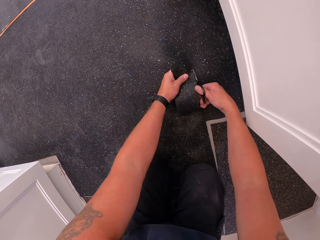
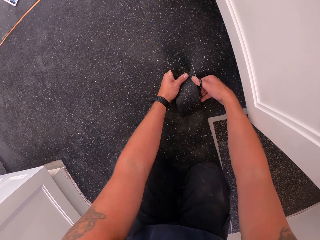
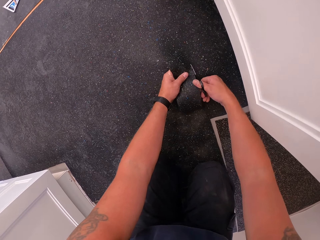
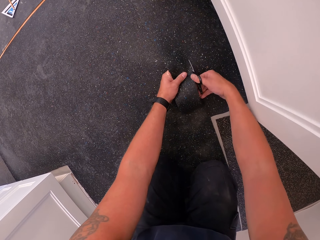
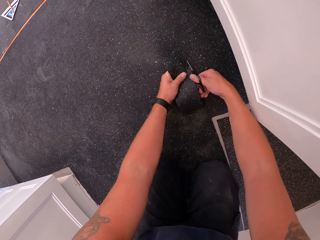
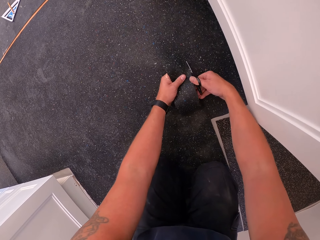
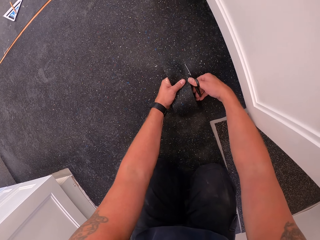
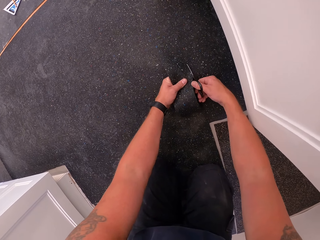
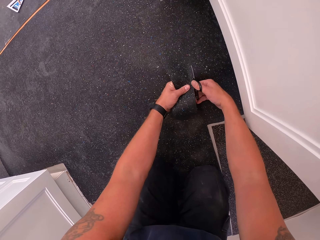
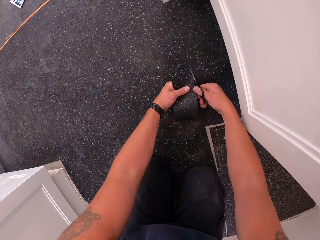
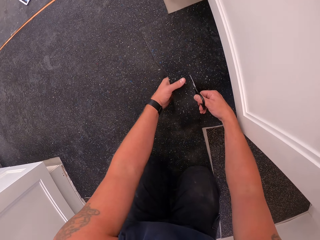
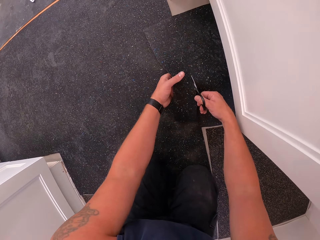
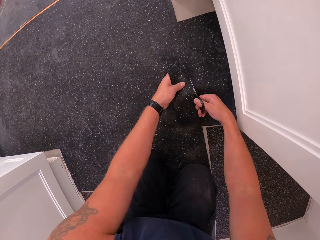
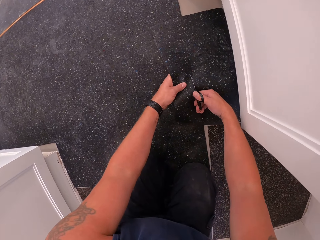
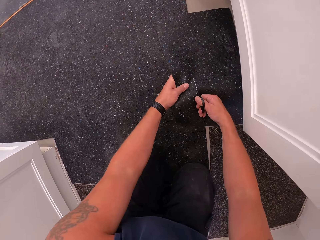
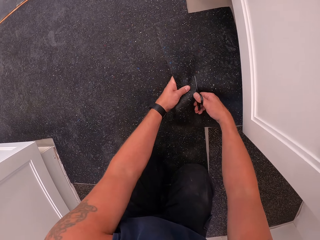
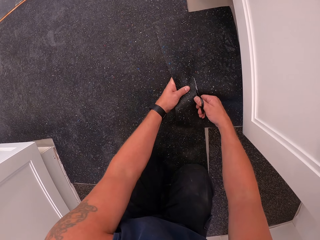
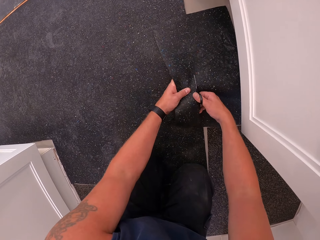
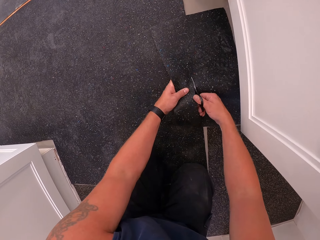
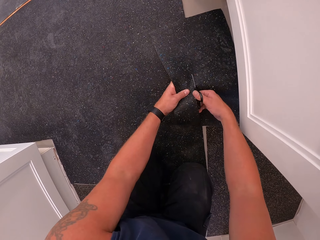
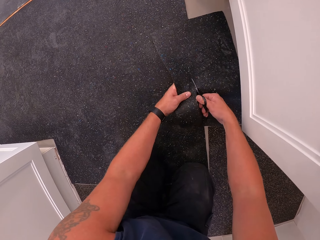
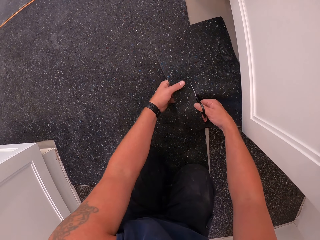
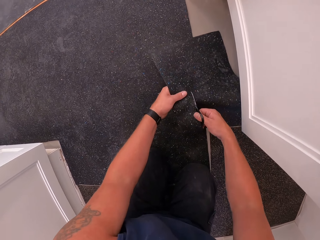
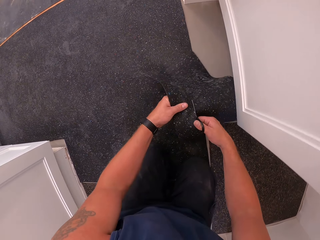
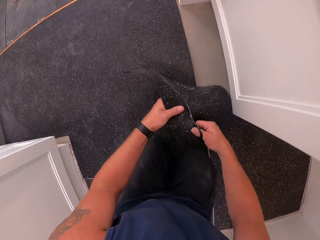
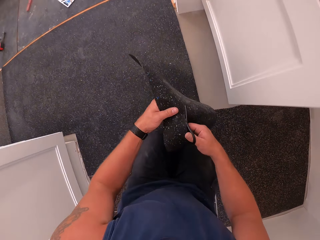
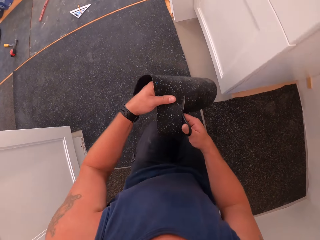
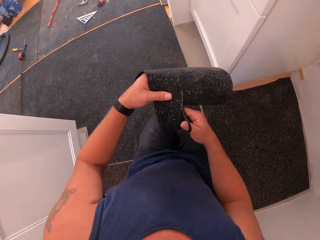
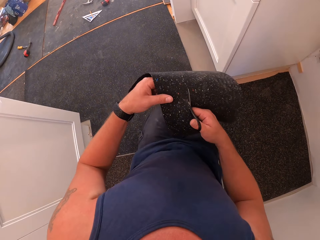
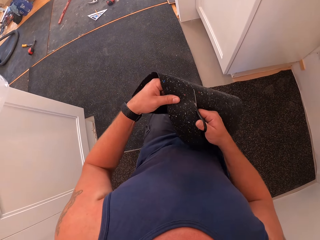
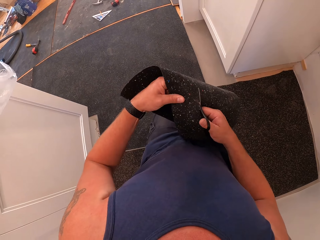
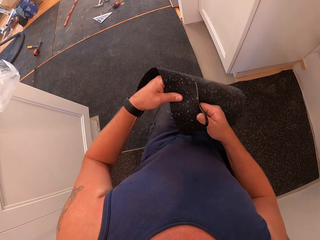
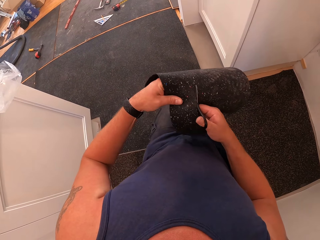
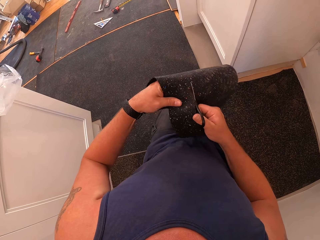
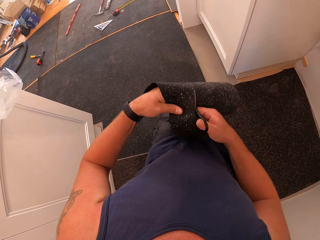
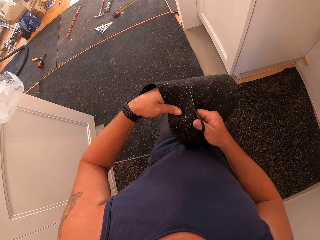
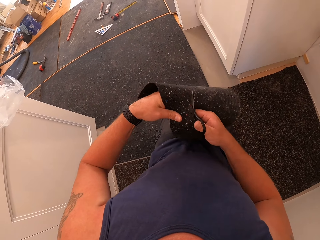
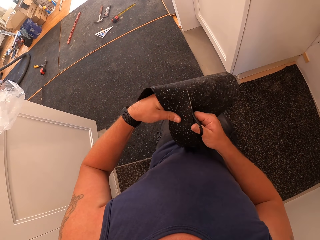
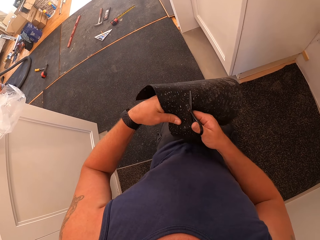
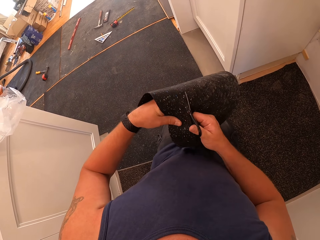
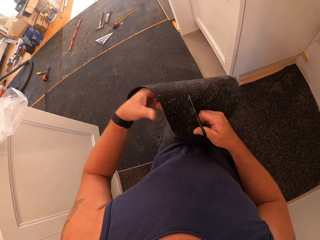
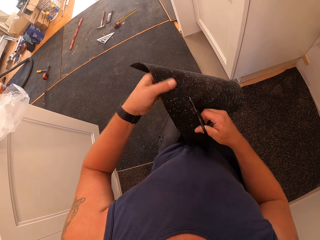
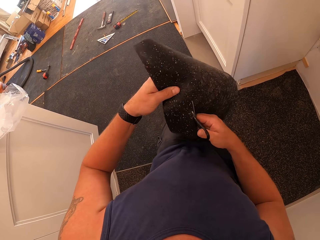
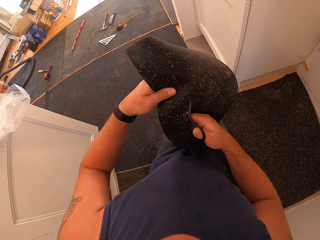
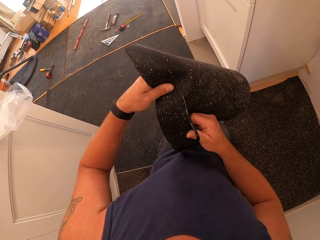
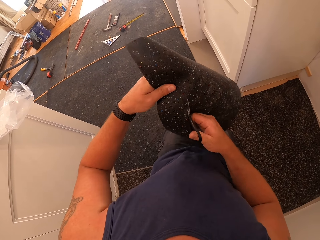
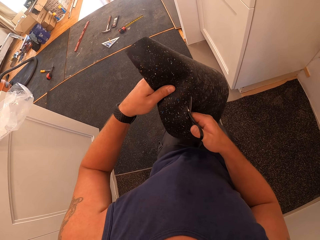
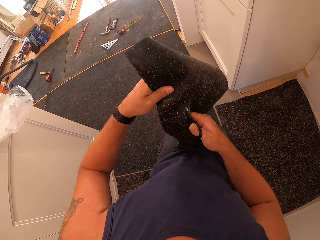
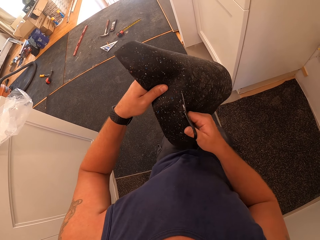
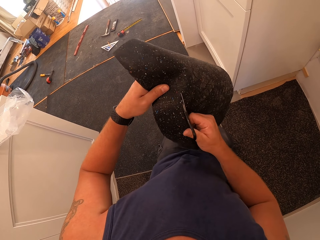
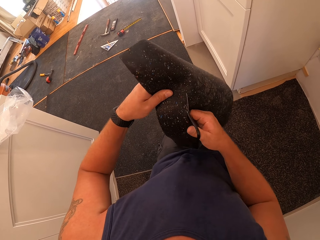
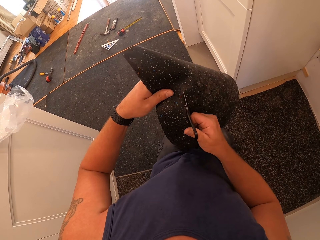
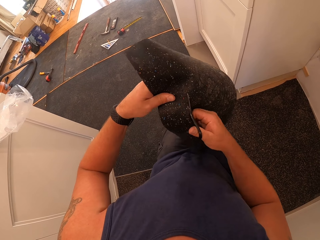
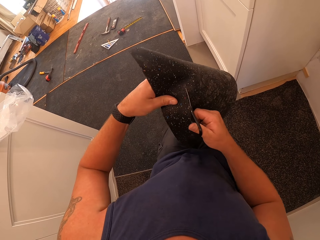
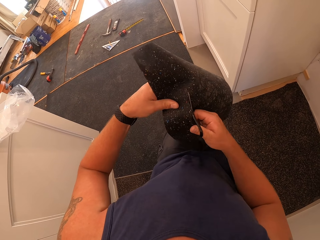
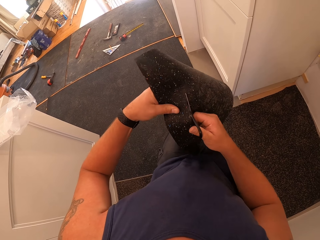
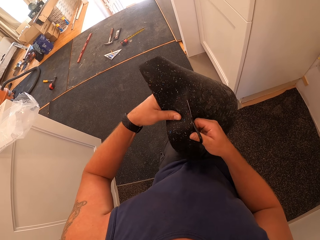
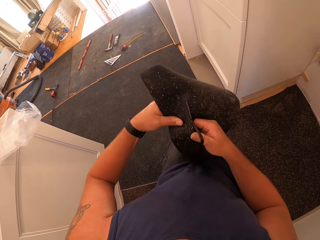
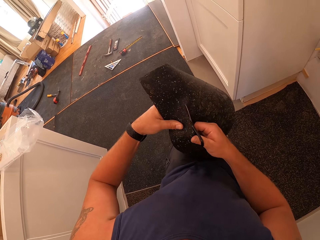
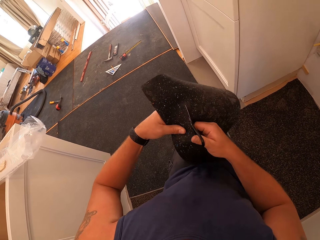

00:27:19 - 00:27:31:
The camera wearer holds the rug up. They cut the rug with scissors.

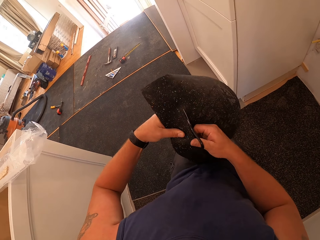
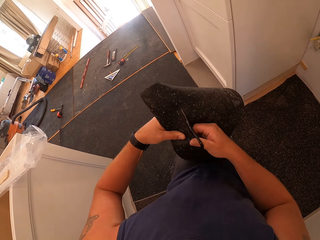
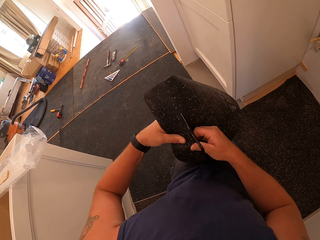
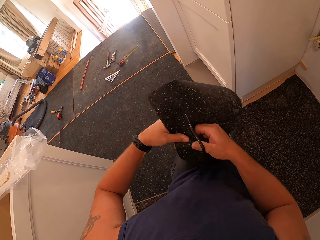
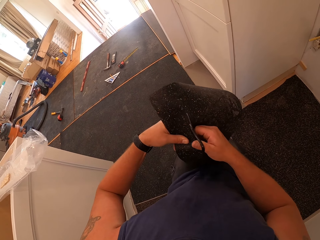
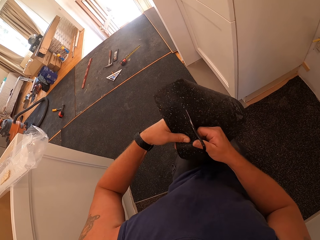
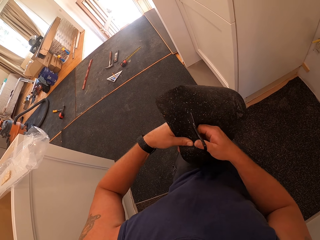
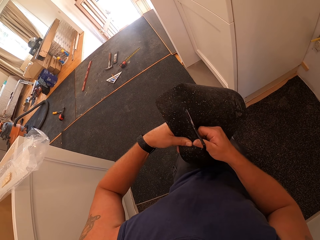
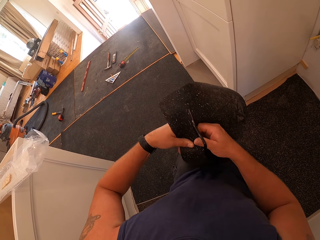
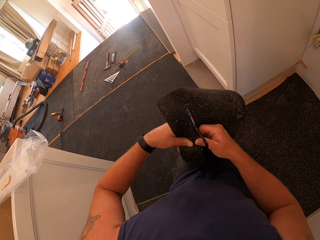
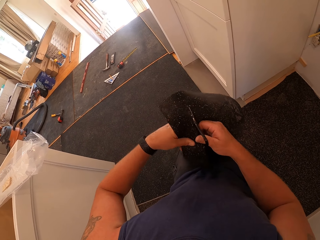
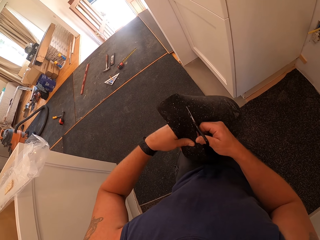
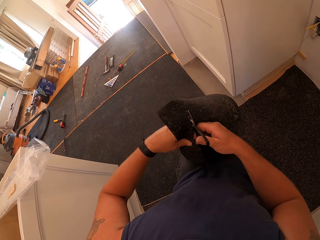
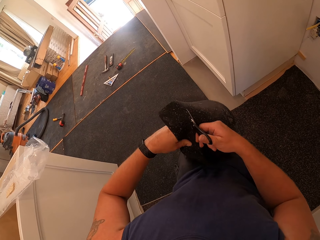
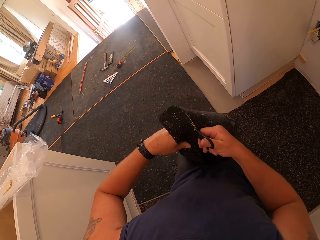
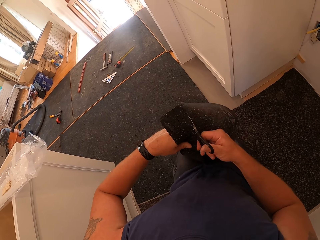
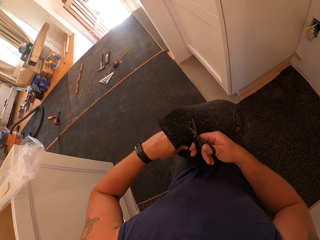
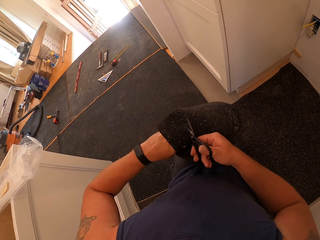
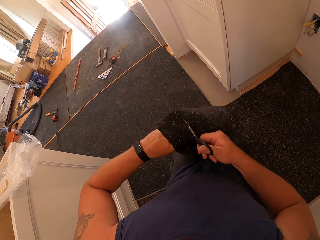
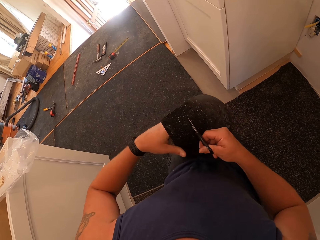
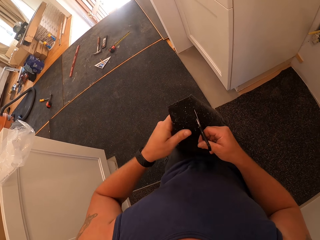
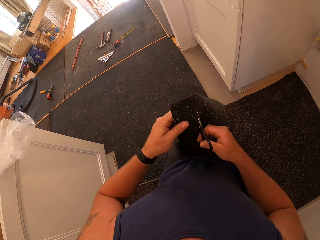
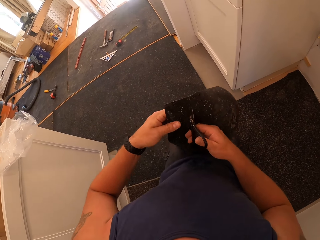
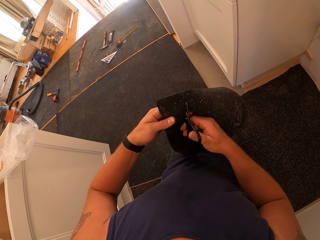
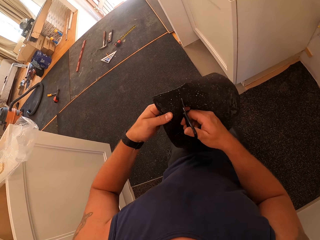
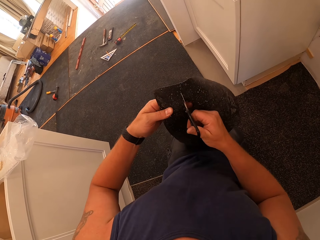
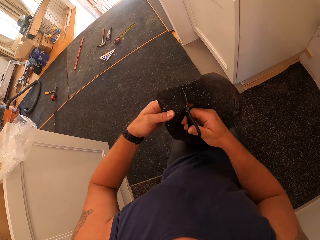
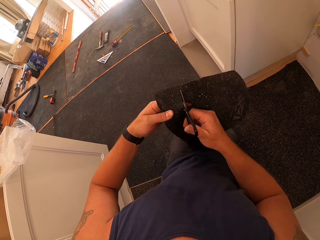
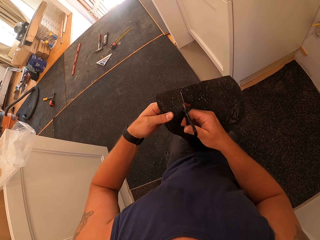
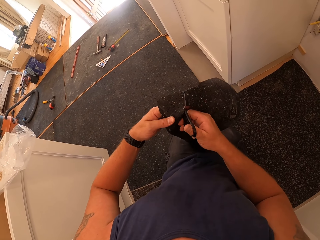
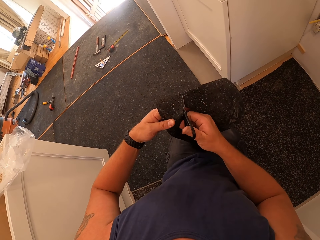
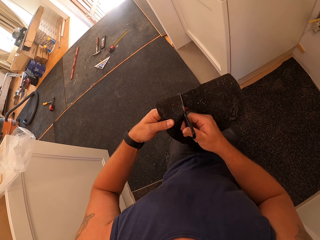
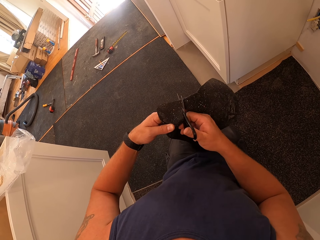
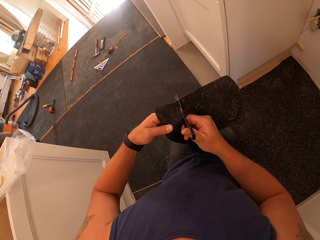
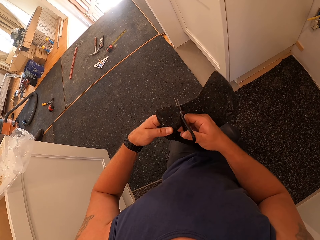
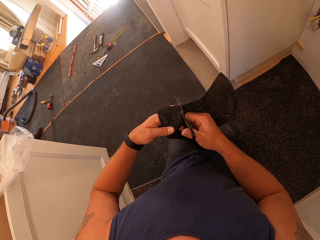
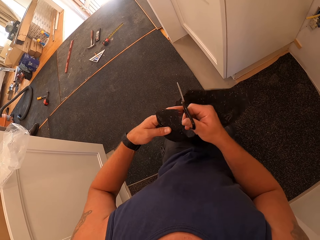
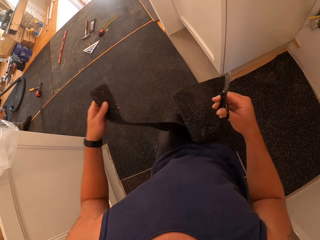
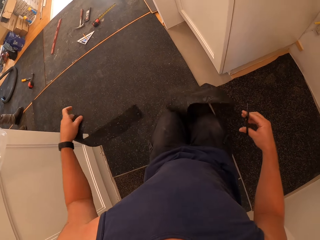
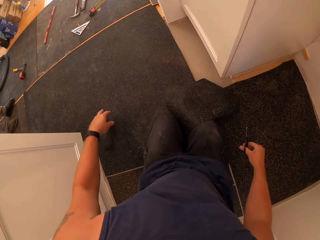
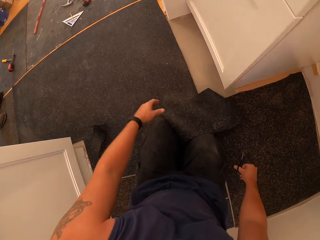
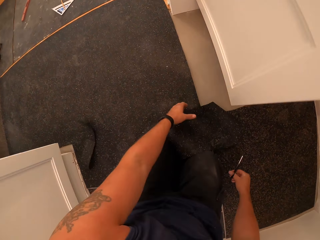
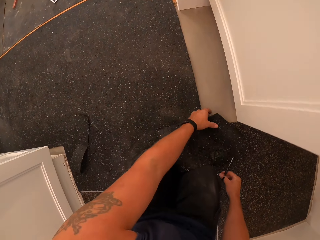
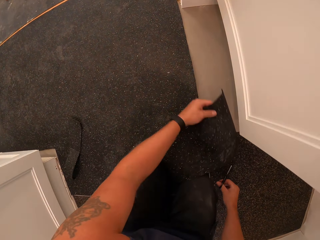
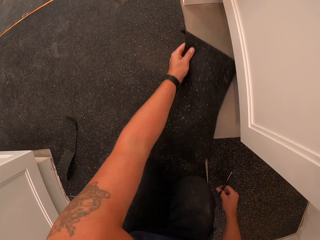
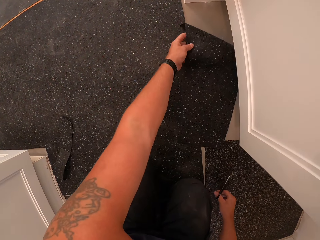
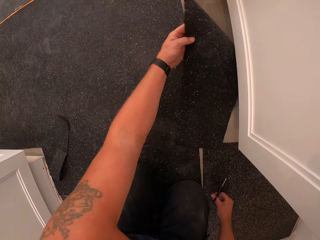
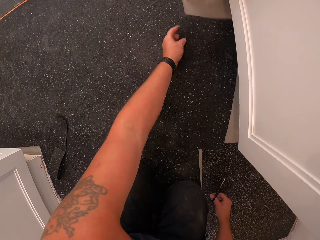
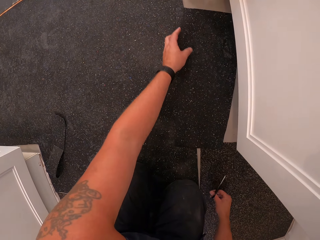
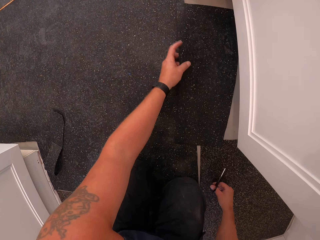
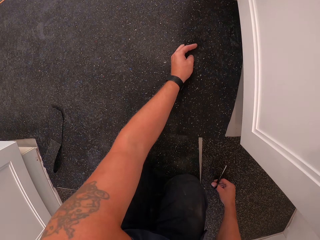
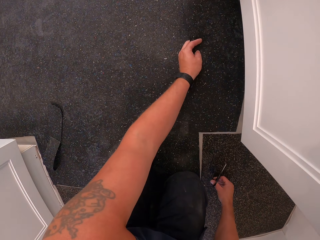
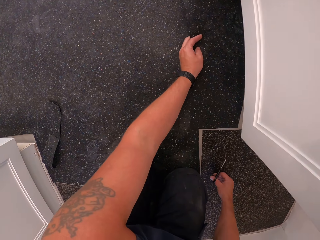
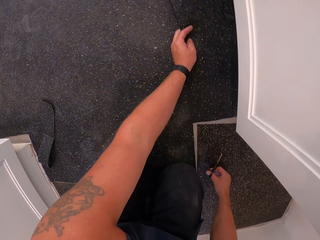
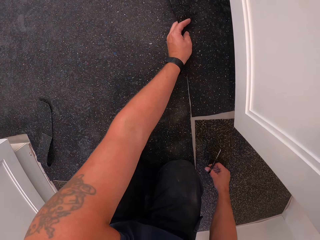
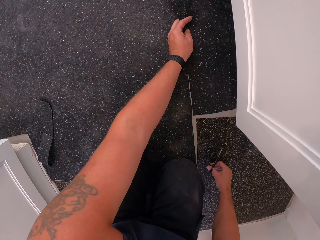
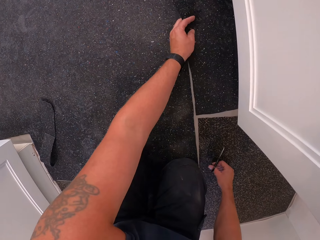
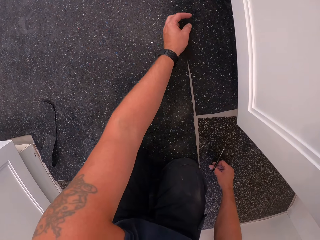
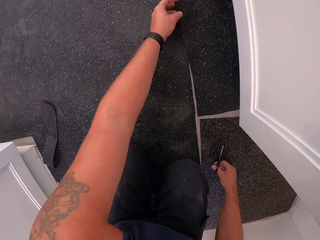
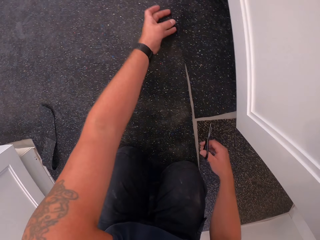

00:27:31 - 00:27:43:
The camera wearer drops the rimmed piece of floor paper and the floor paper on the floor. They pick up the floor cover with the right hand. They place a piece of rug on the floor.
